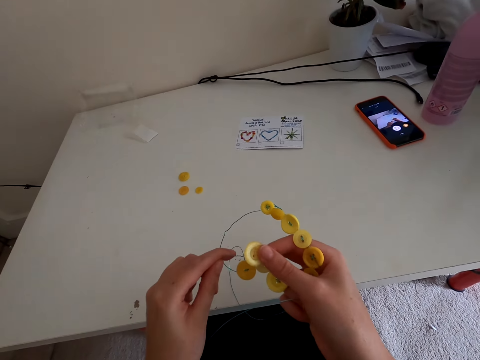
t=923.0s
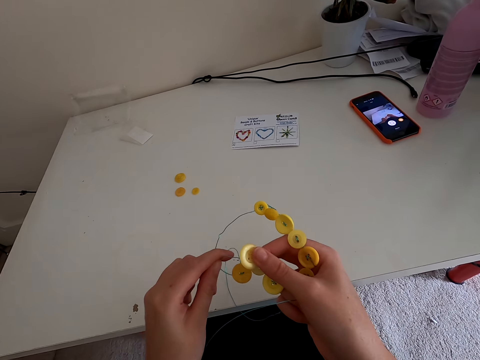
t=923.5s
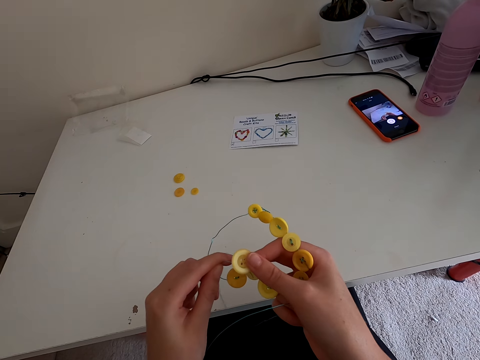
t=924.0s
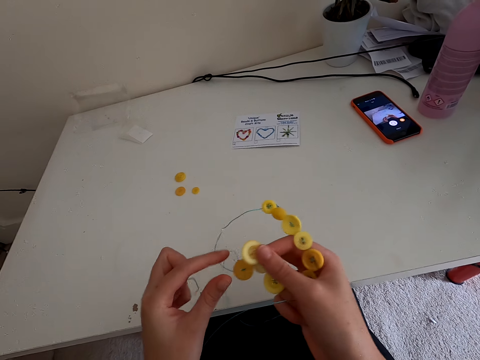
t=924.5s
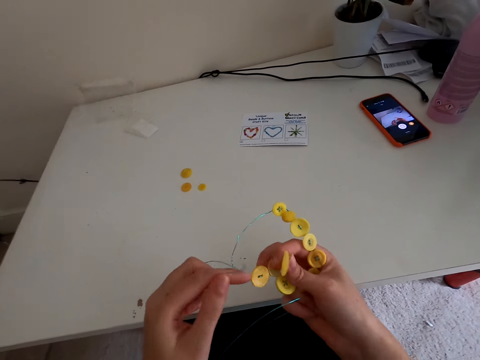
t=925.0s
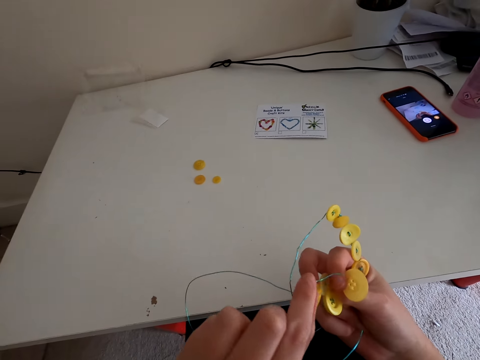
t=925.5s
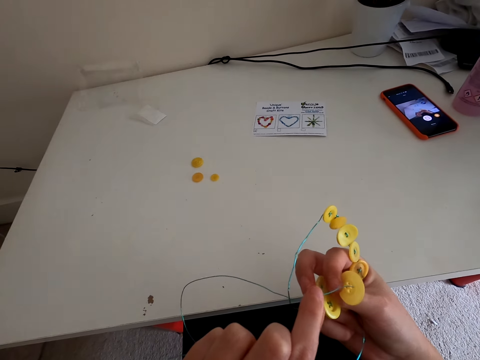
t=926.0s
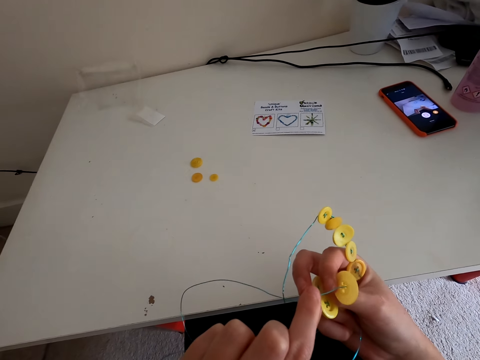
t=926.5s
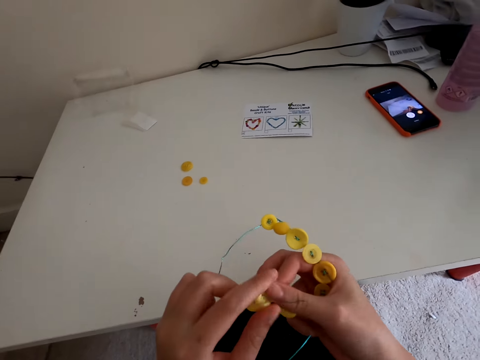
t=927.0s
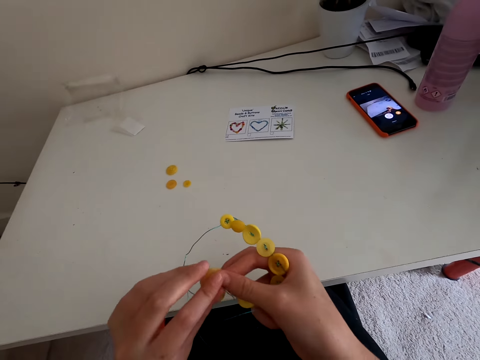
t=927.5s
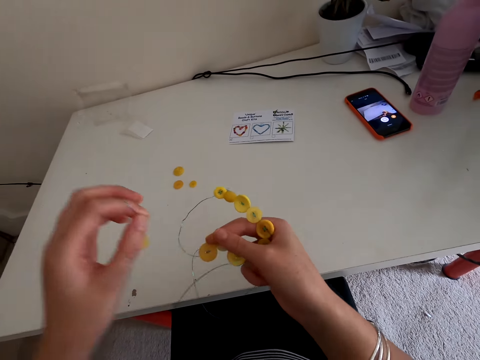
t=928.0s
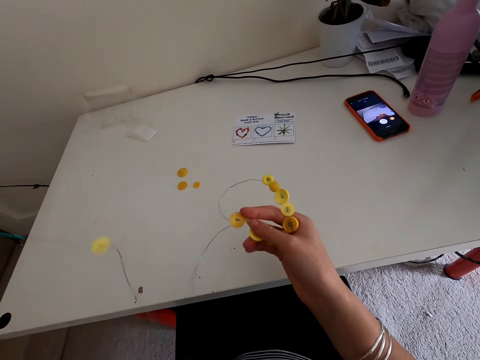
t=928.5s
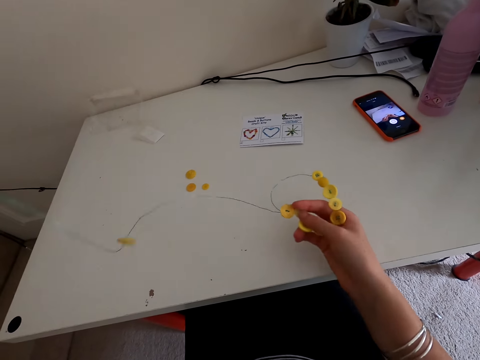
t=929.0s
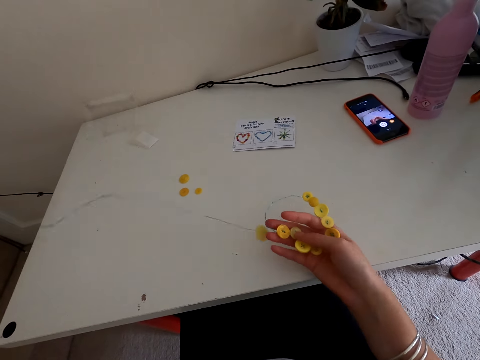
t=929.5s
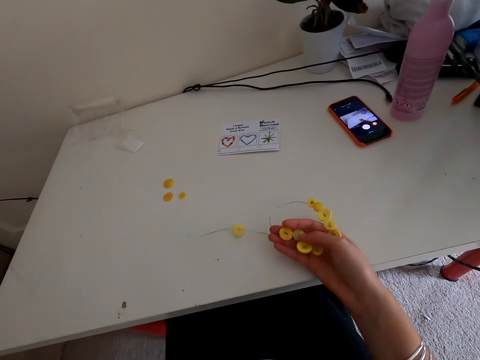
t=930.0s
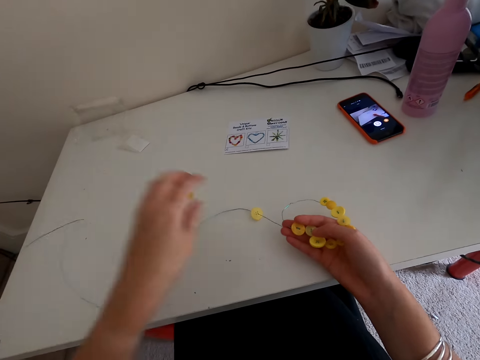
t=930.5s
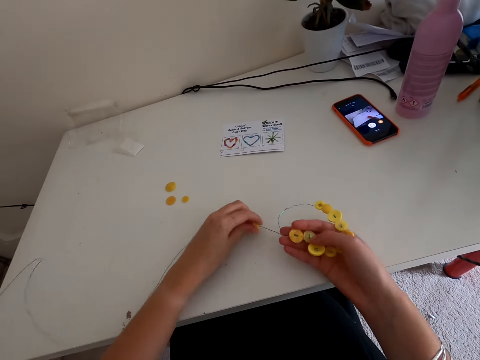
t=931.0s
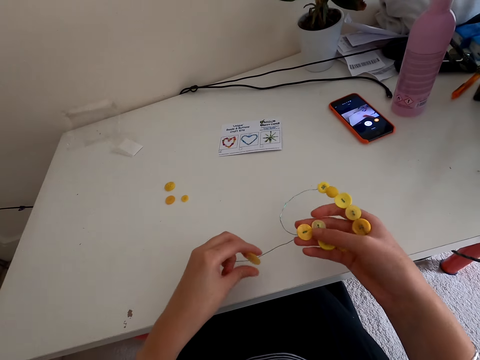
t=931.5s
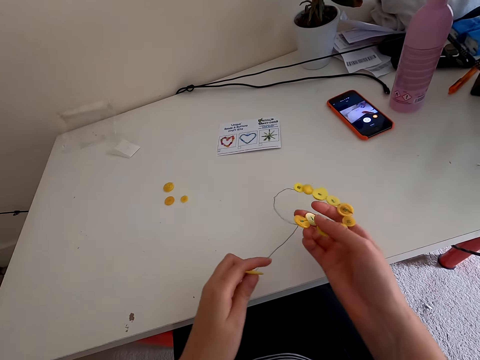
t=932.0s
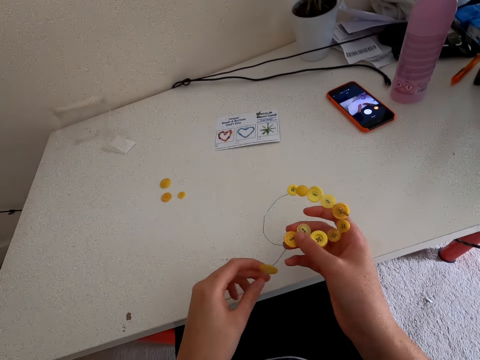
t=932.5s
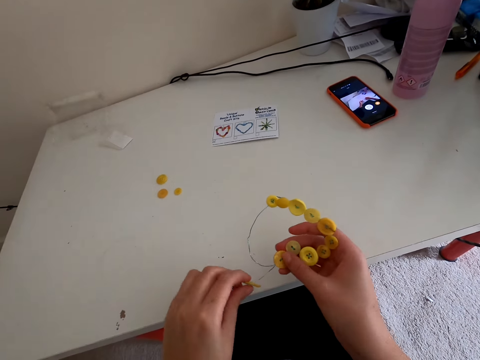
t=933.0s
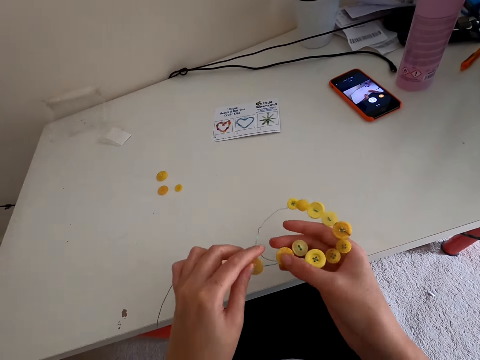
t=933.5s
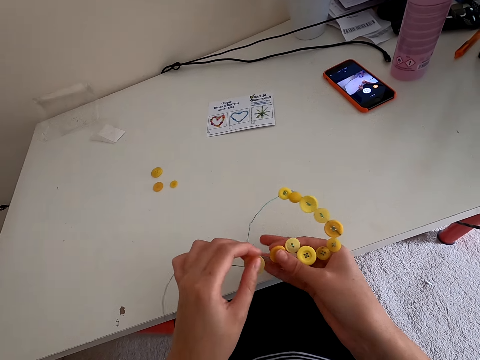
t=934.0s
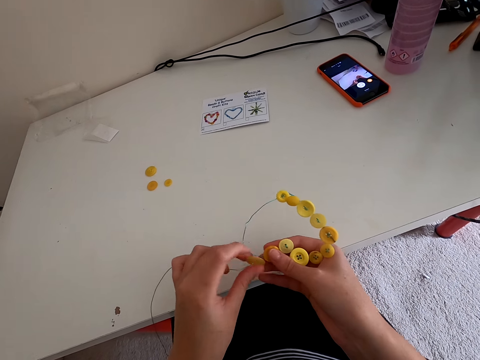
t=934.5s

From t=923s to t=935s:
The camera wearer fixes the button in the wire stringer.

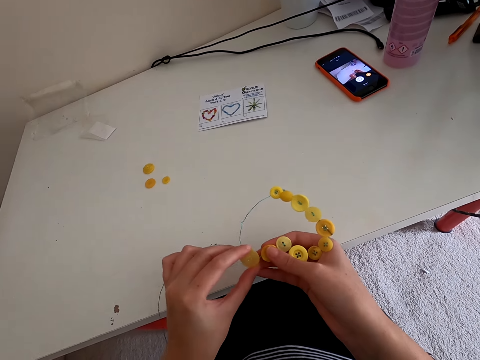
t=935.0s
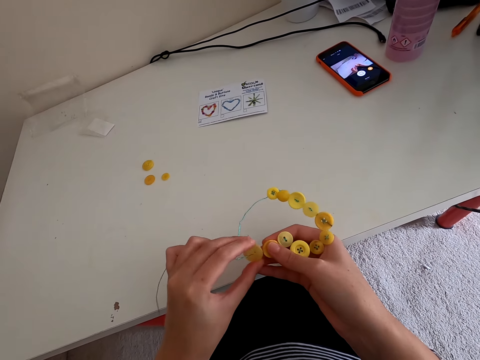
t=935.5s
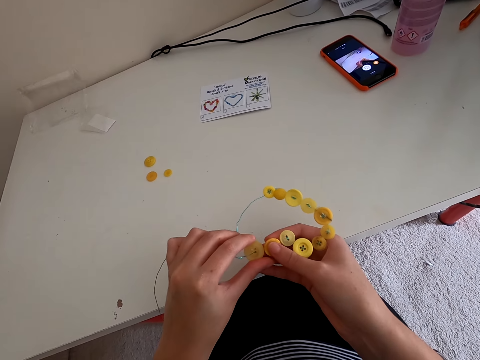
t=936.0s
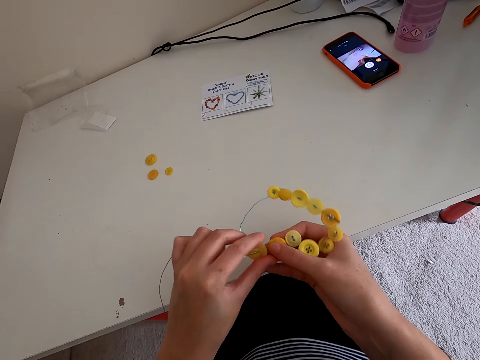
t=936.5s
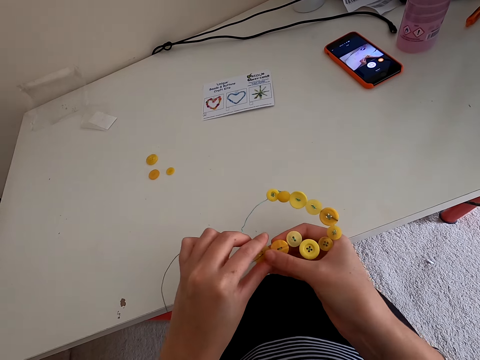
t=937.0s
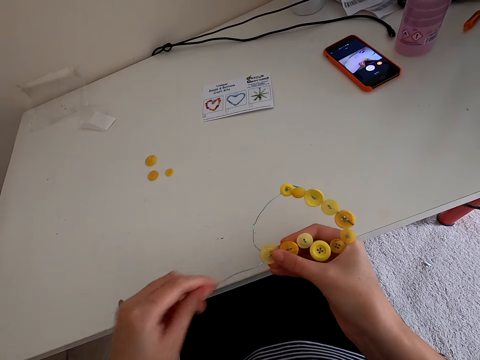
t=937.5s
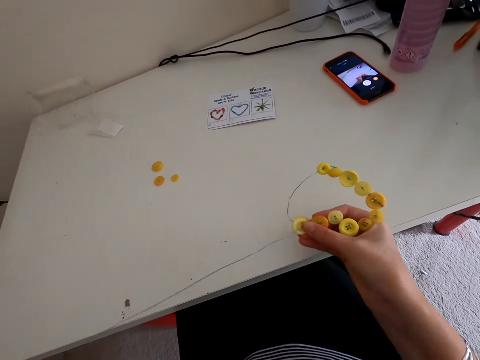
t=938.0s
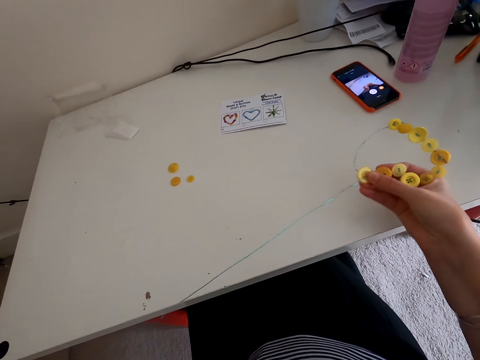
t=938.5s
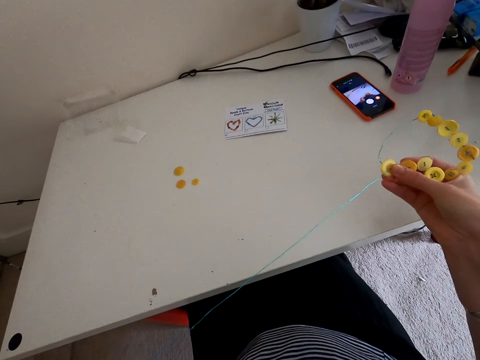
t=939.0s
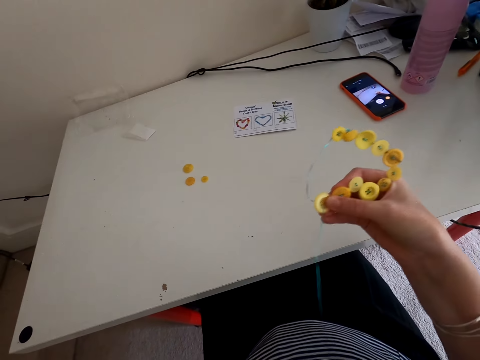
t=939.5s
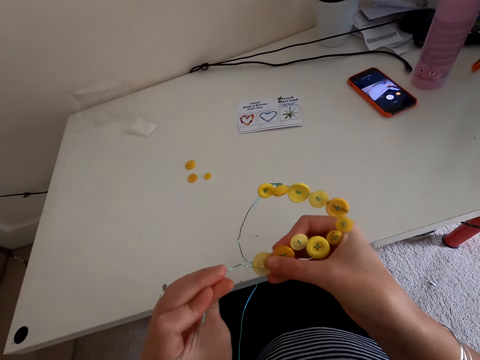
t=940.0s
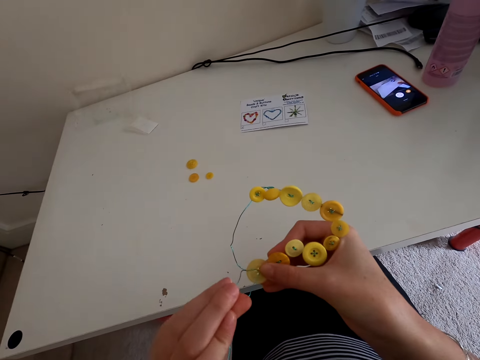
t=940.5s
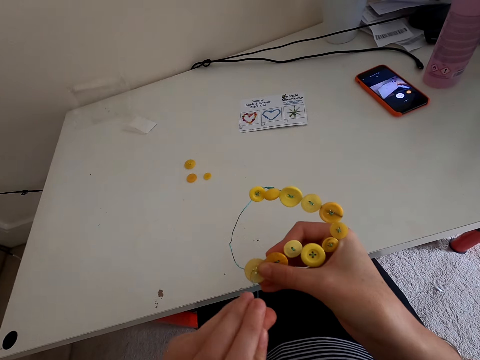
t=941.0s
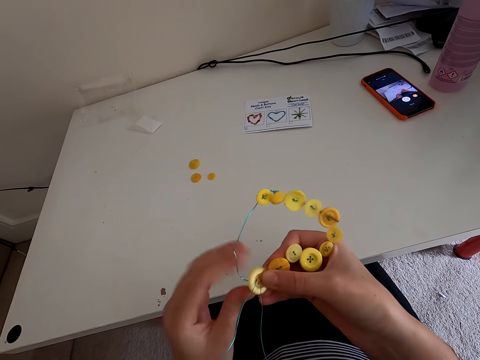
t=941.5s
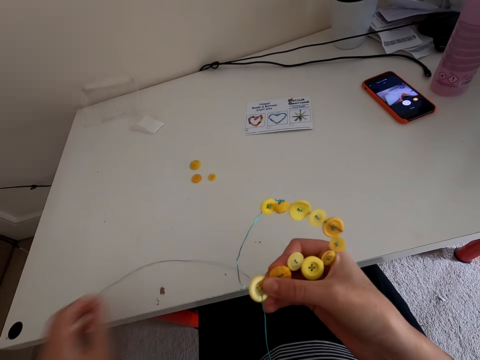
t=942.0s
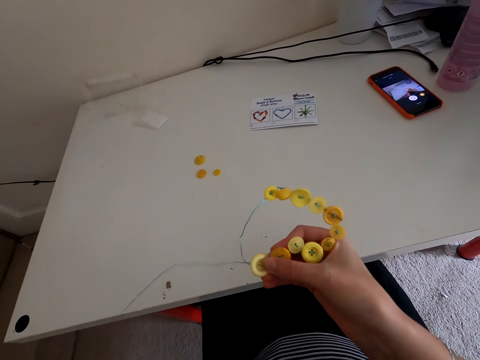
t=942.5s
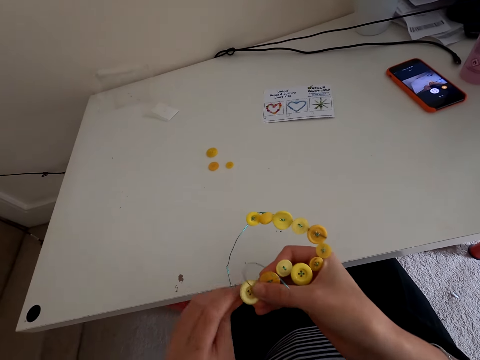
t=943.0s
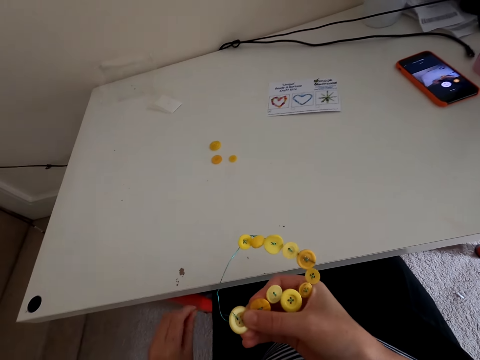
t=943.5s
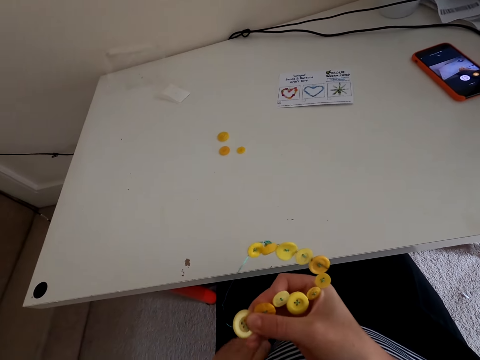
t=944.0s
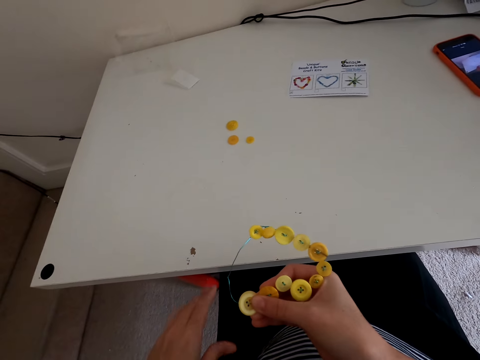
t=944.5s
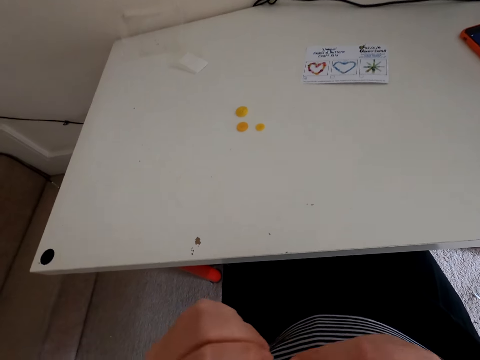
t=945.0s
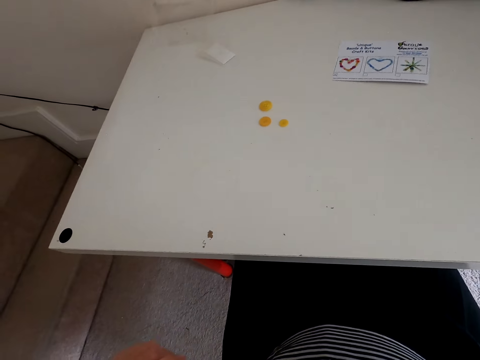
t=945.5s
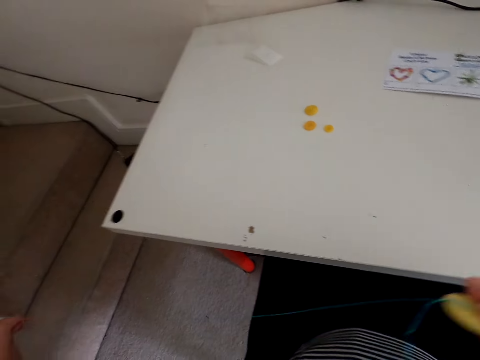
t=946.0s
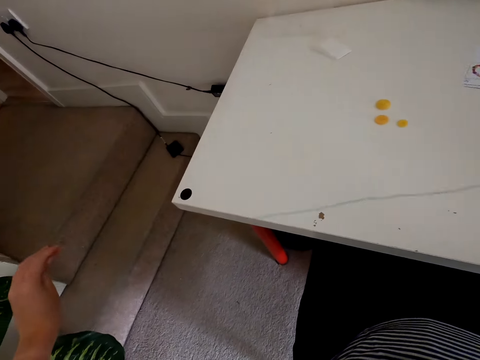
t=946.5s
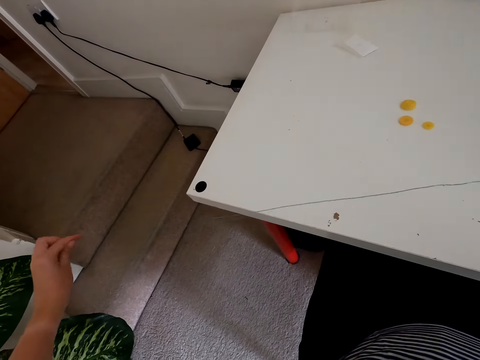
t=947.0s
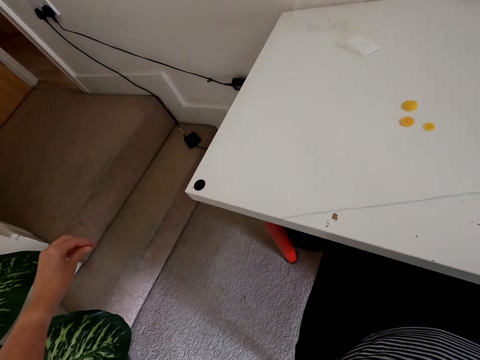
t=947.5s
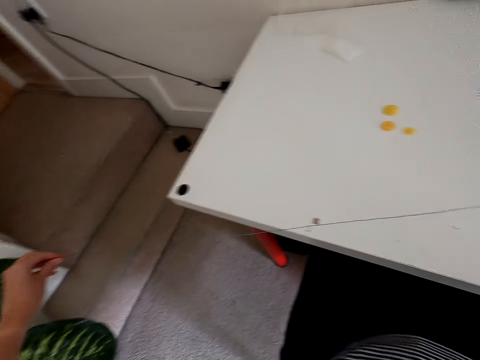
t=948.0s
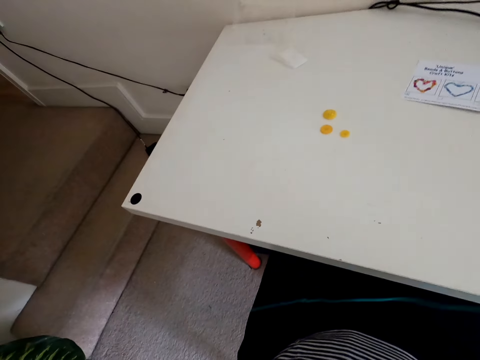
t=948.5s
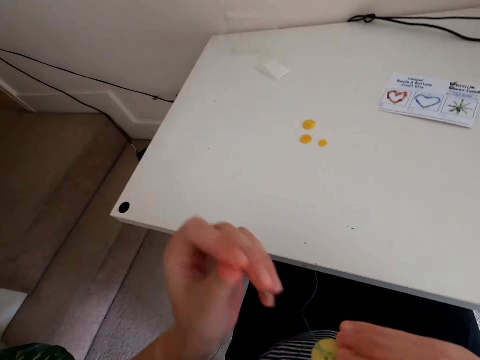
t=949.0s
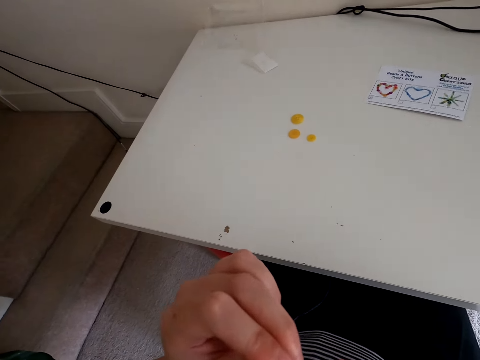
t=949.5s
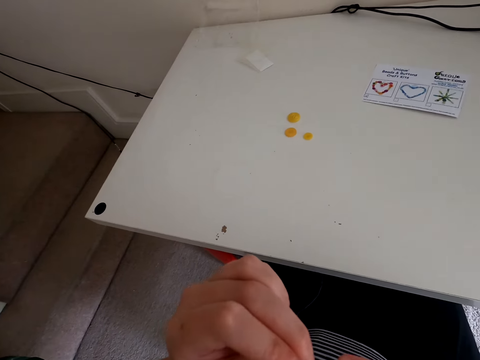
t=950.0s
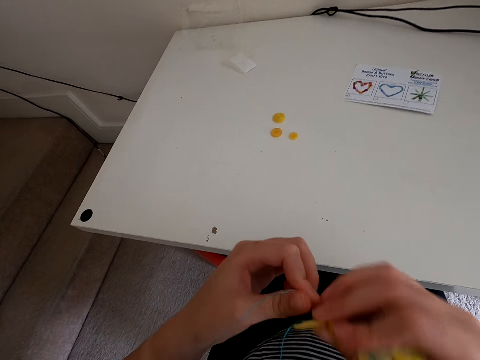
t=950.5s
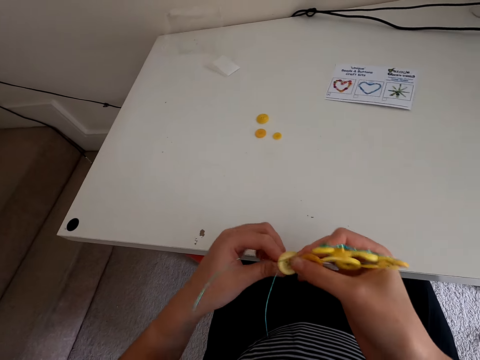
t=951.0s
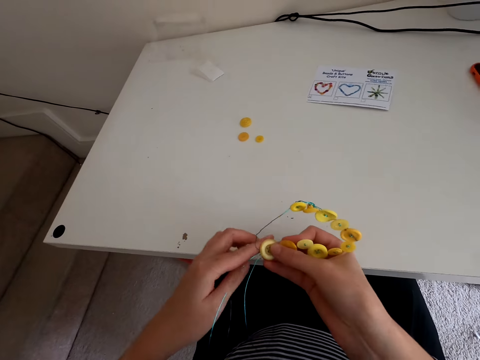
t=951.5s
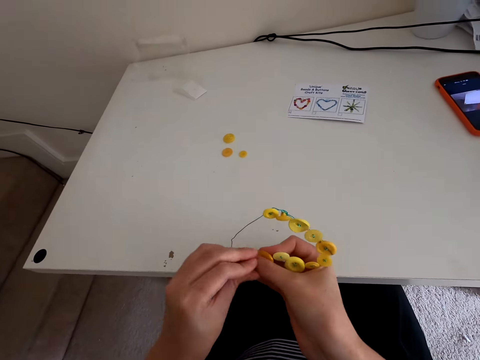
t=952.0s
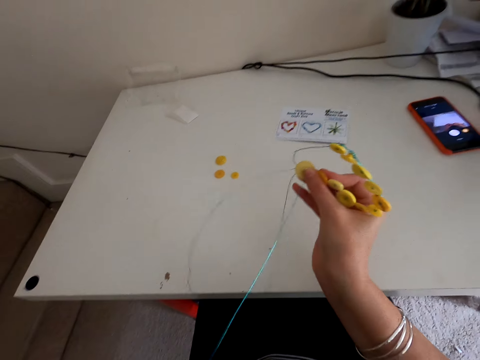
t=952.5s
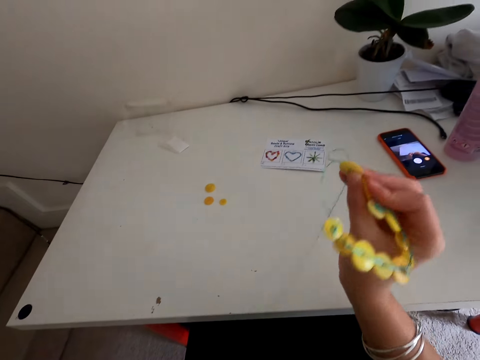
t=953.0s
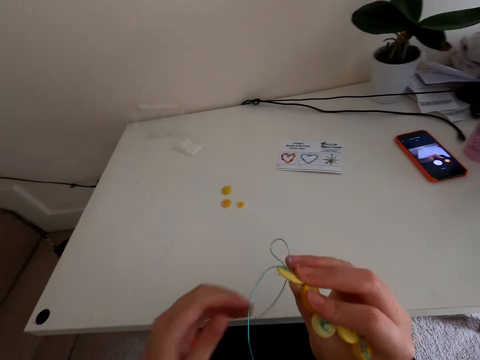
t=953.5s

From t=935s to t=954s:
The camera wearer holds the buttons. They stretch the thread. They put the thread in the button. They stretch the thread. They put the thread in the button.
